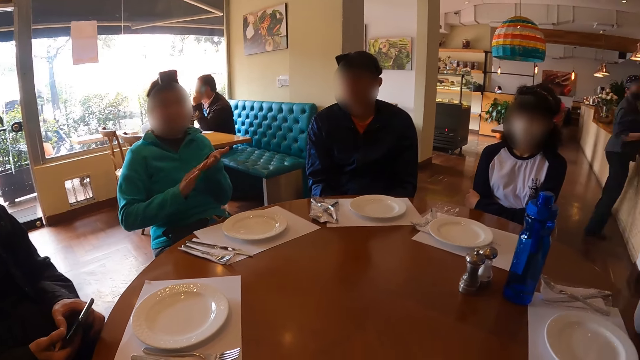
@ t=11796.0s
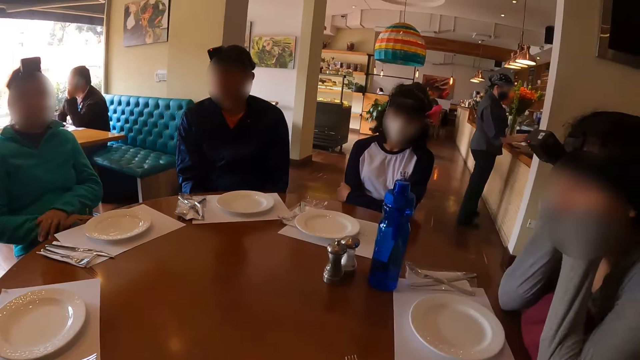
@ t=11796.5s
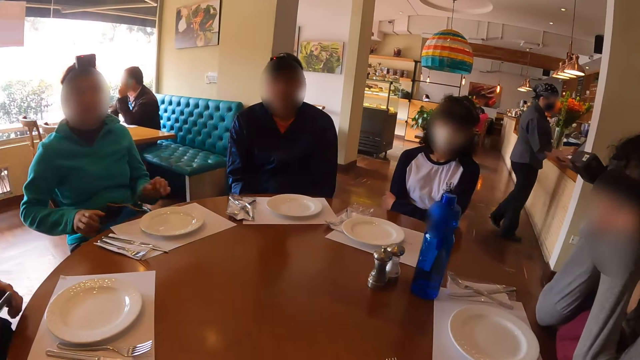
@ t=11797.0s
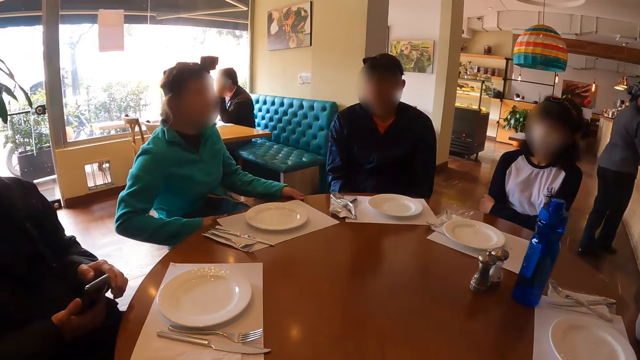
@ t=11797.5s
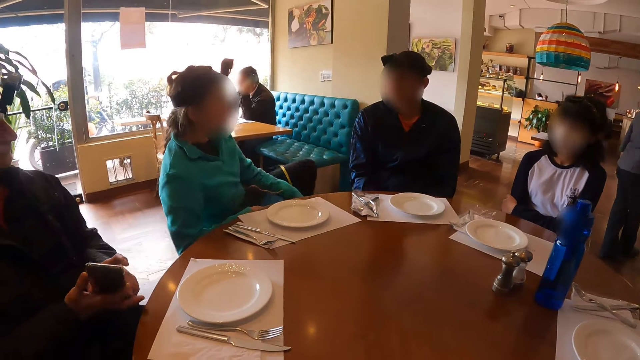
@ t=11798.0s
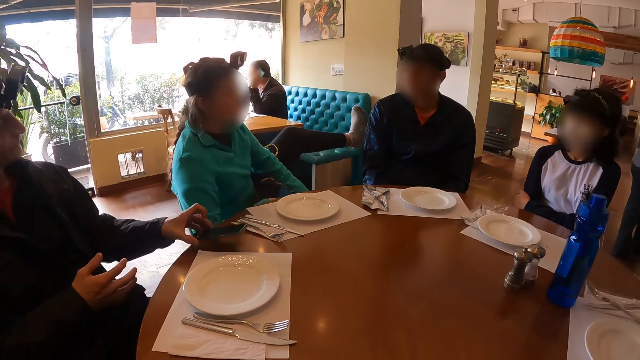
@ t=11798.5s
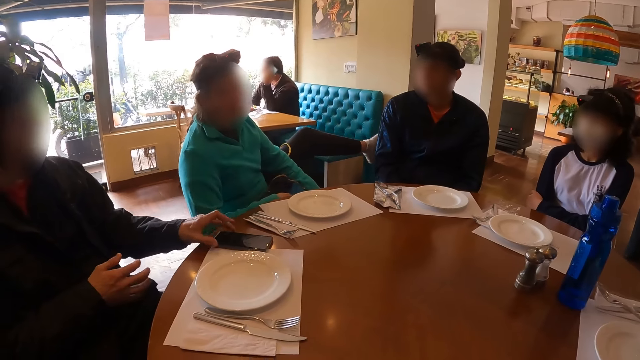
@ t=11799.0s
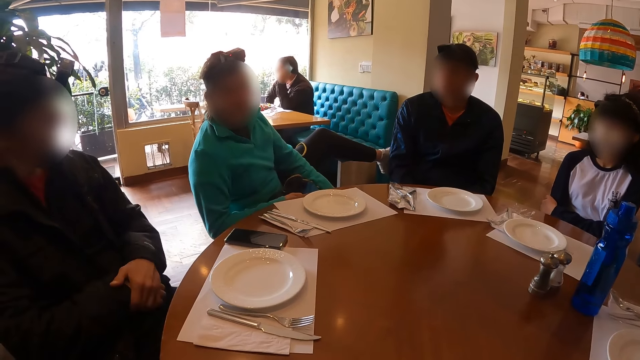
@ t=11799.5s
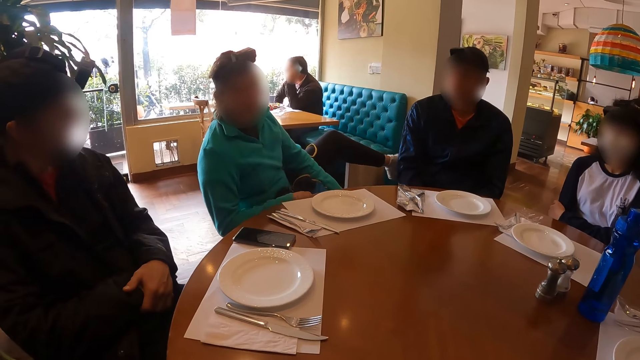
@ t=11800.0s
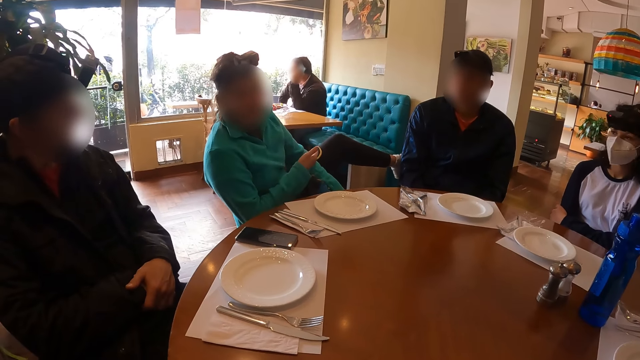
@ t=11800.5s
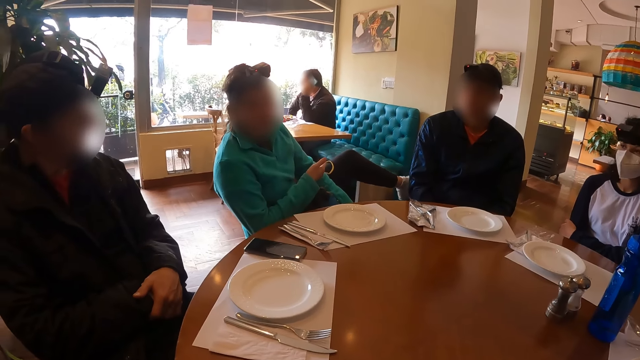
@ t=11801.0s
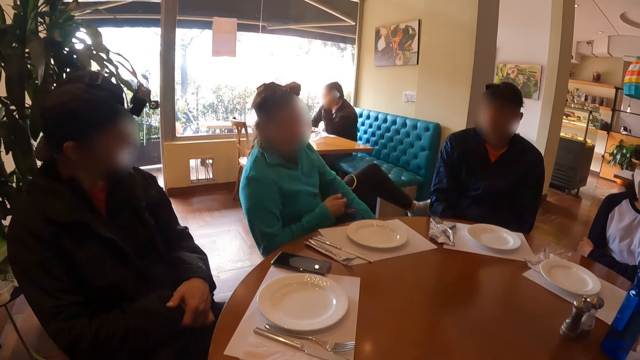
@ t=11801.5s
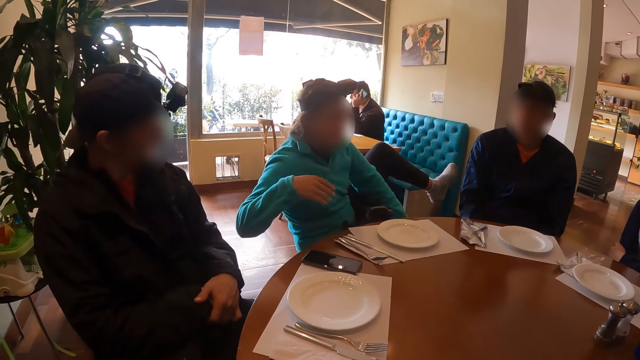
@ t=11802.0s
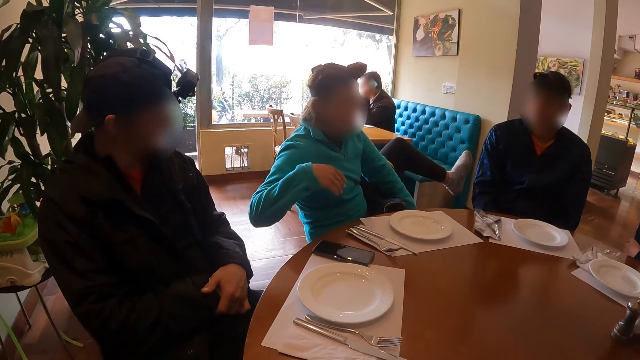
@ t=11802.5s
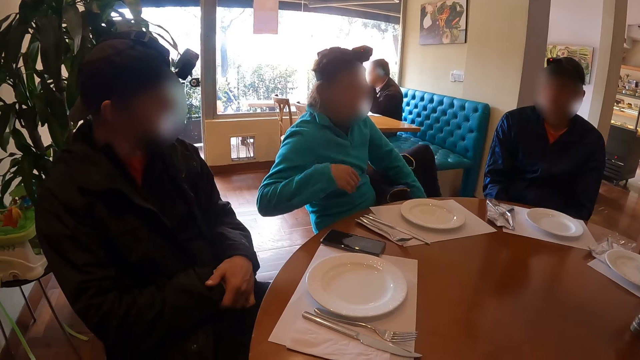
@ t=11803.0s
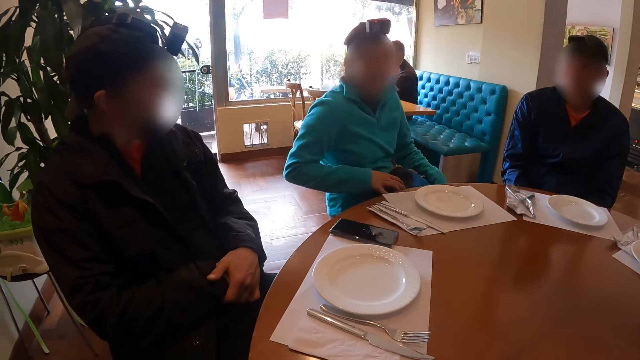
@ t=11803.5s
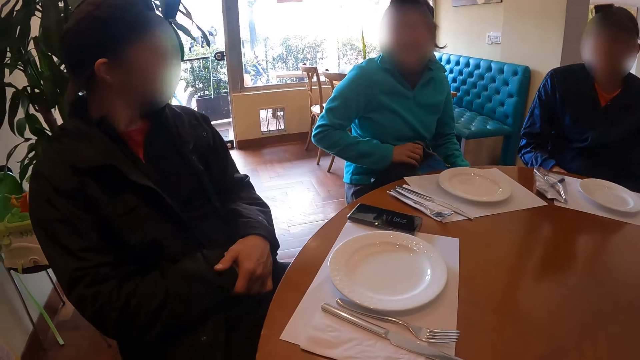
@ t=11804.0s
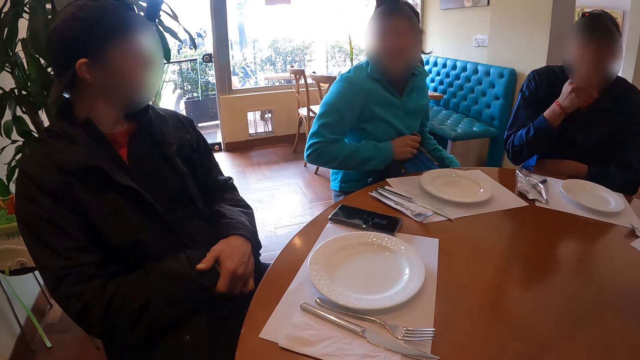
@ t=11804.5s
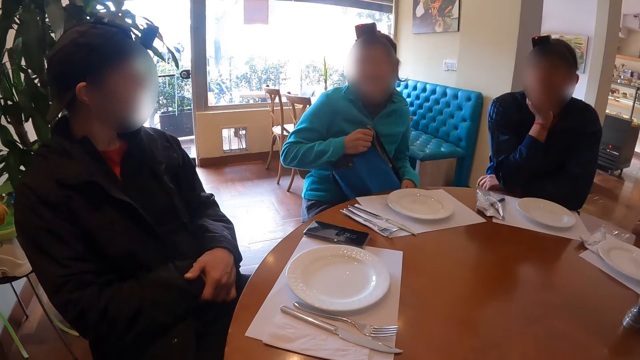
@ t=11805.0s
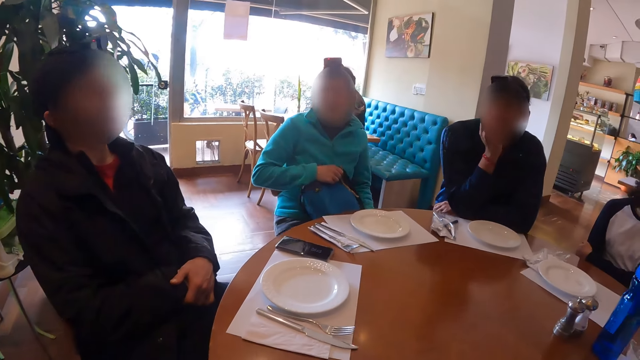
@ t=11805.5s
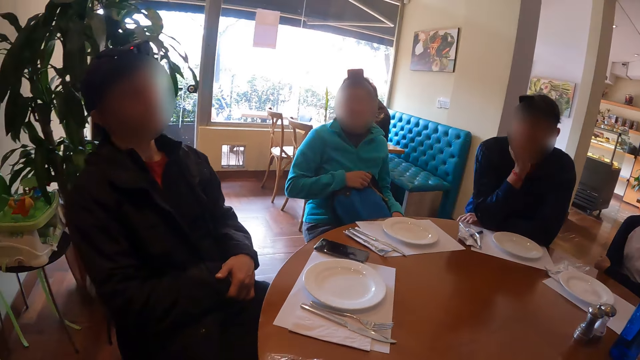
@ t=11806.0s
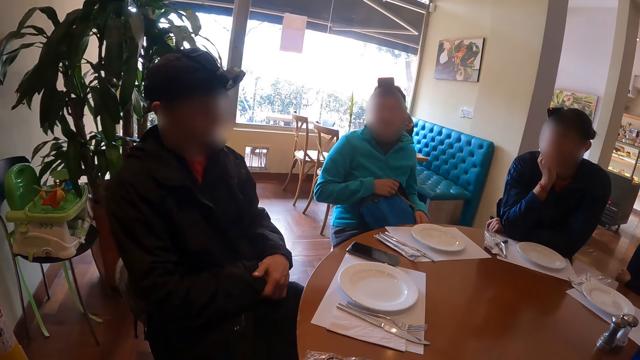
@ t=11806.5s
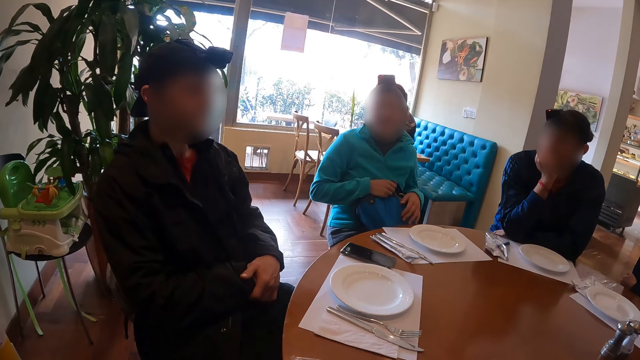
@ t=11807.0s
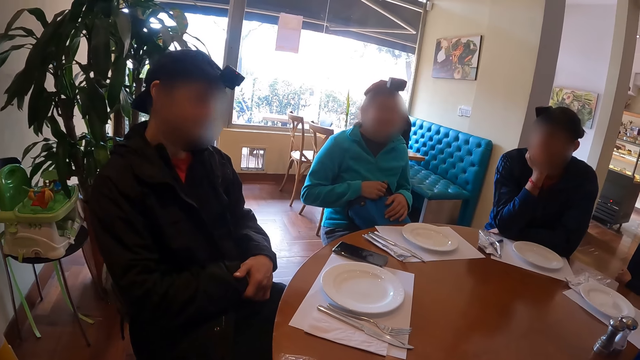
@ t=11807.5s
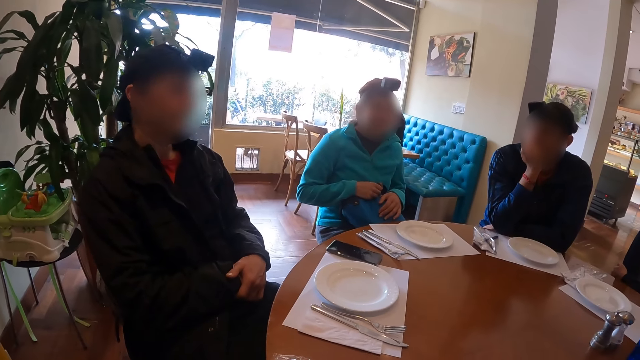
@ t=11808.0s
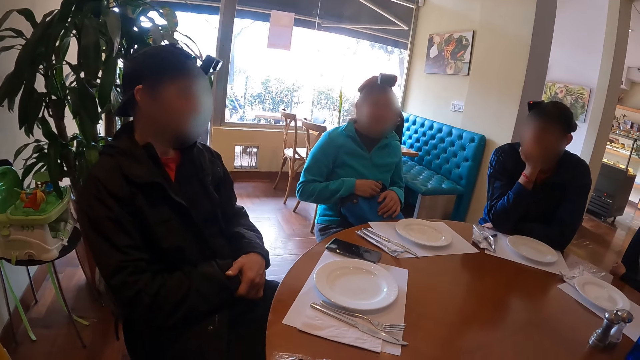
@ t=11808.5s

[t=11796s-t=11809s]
A woman lifts her left leg. The man drops the phone on the table with his left hand. The woman places her right hand on a bag on her legs and adjusts the bag on her legs with her right hand.

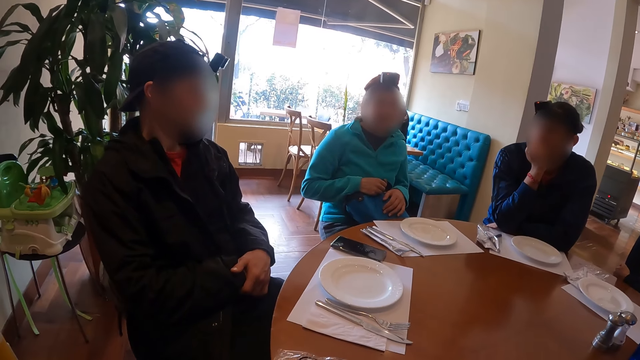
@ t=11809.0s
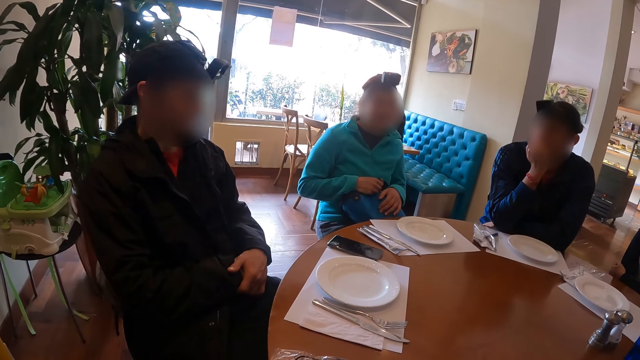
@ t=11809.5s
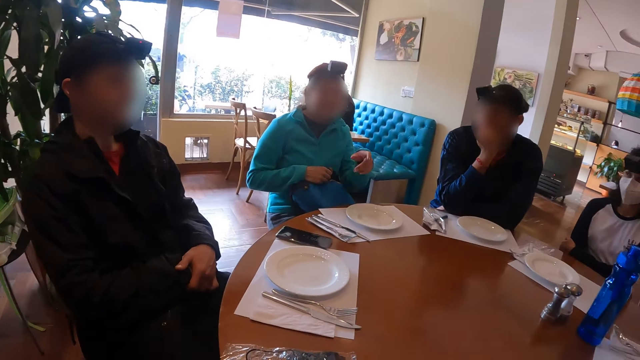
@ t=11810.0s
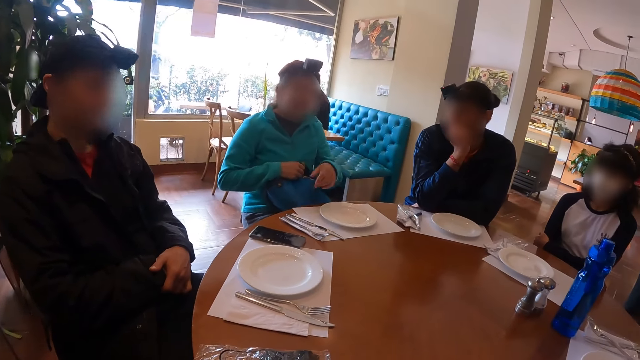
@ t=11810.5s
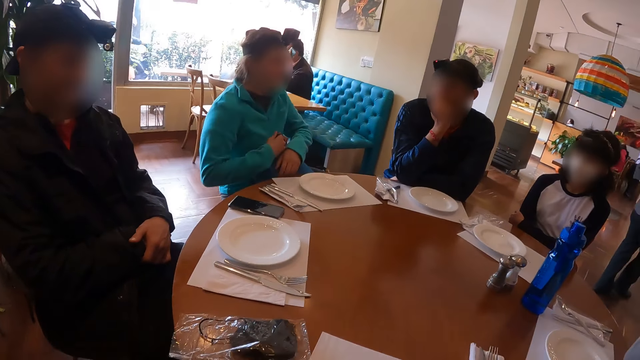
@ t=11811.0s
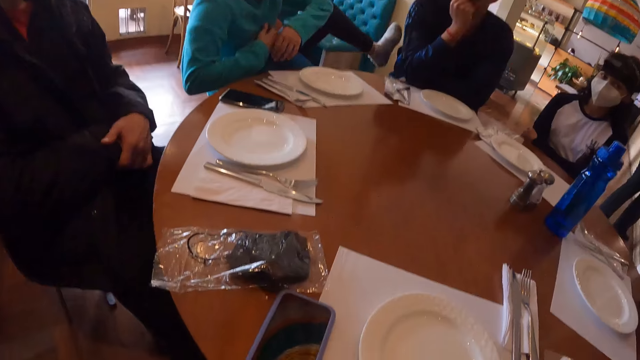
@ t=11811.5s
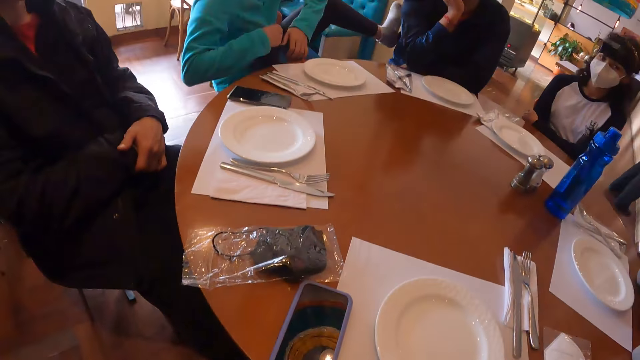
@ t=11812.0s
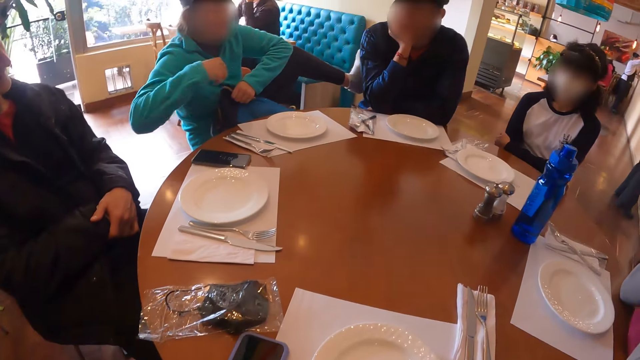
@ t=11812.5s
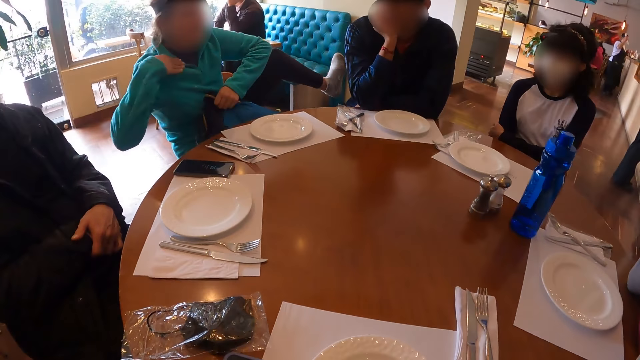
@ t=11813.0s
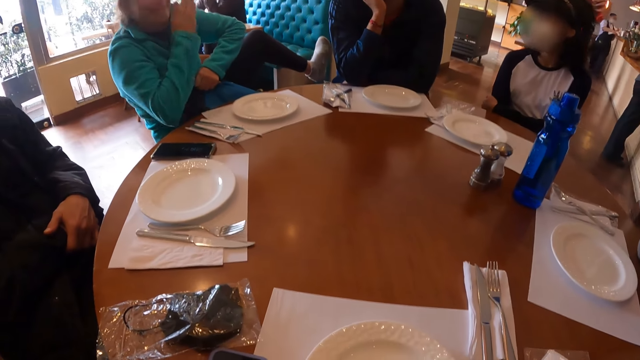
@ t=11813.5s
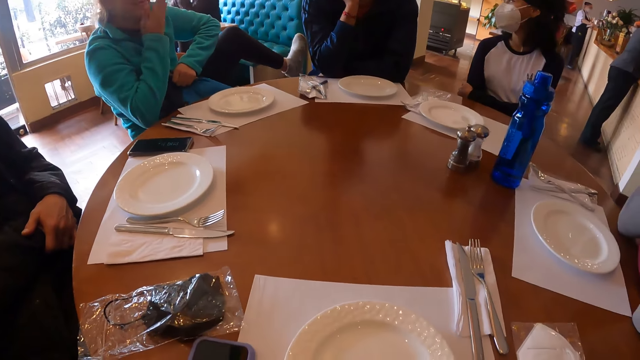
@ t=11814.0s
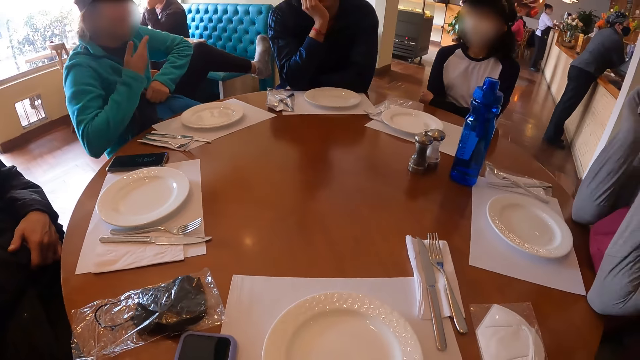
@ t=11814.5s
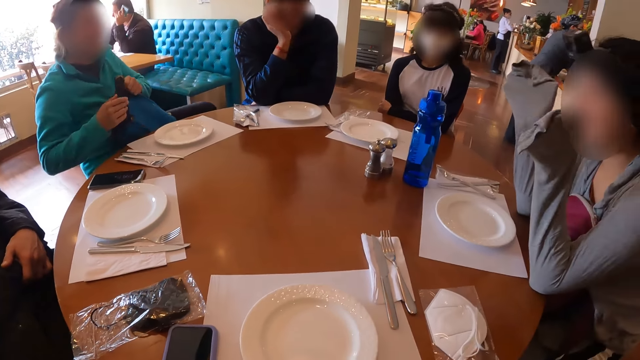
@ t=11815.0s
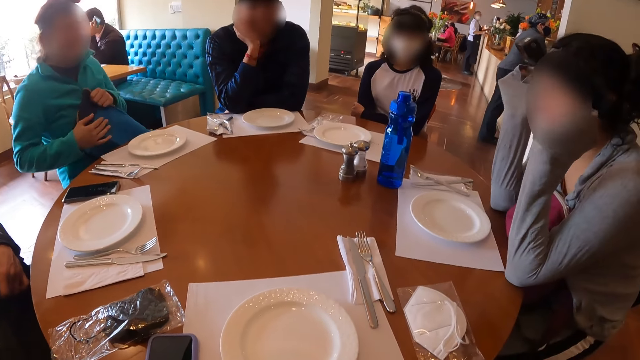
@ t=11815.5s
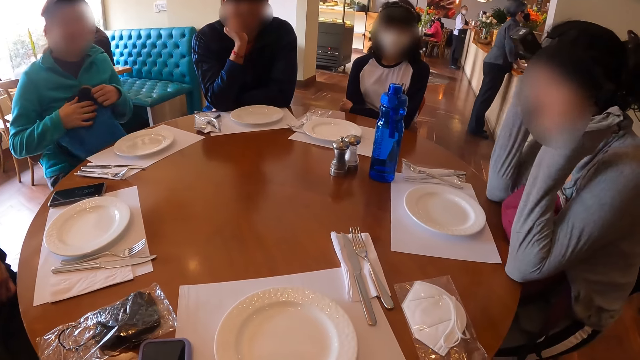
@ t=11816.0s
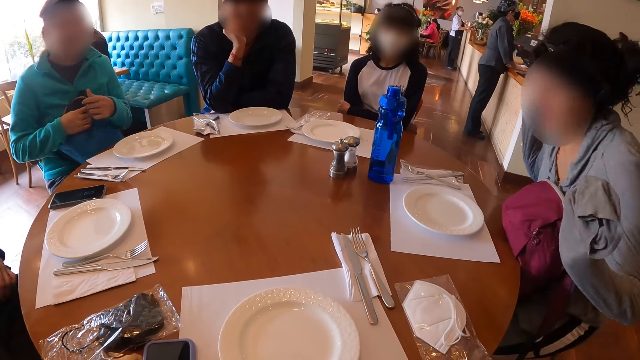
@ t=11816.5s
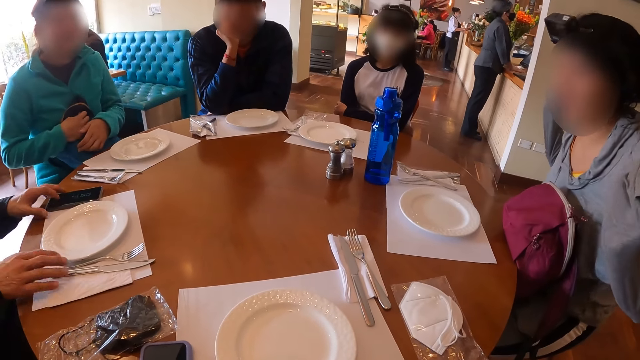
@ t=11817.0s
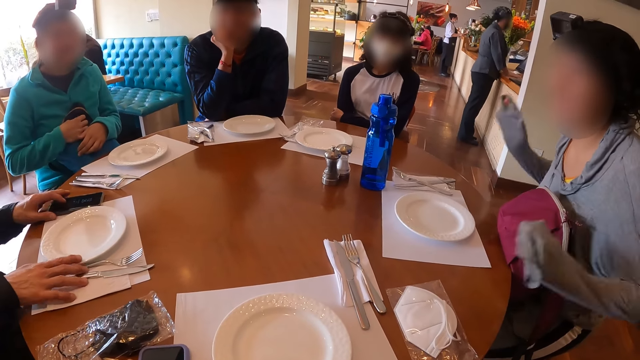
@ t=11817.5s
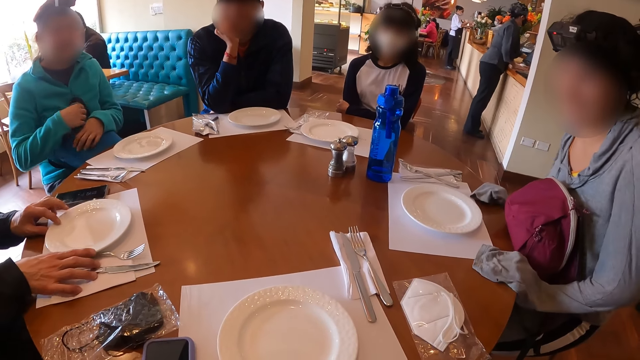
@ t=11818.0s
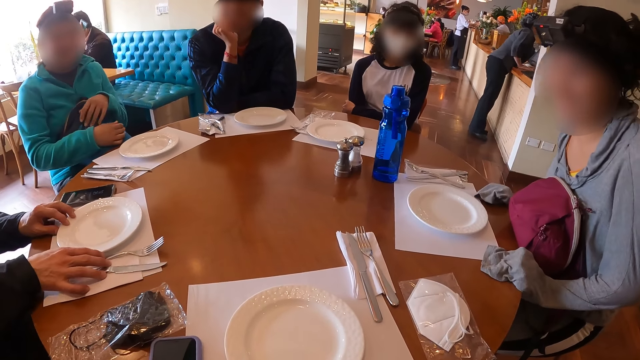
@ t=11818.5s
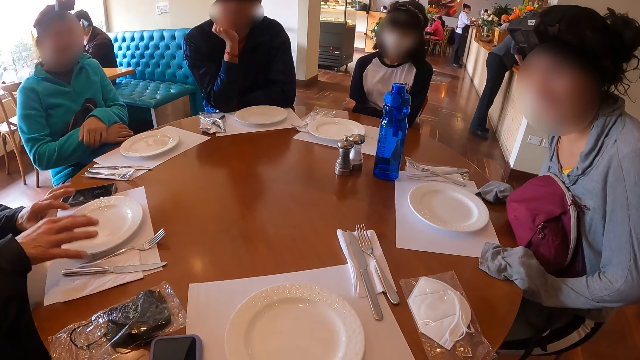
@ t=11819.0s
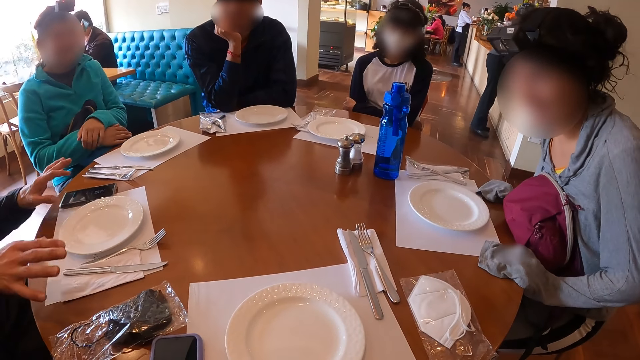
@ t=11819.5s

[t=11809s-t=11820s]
The woman lifts her left leg. The man places his left hand on the phone, adjusts the phone on the table with his left hand, and adjusts the cutlery on the table mat with his right hand.
